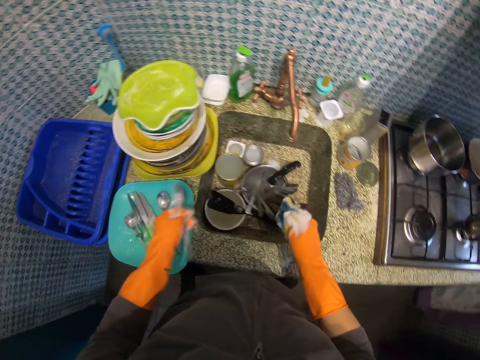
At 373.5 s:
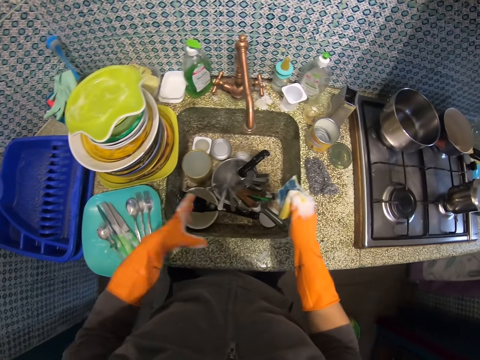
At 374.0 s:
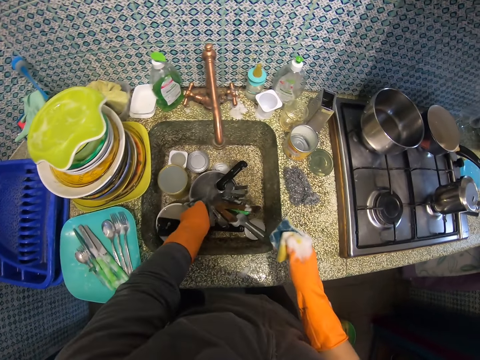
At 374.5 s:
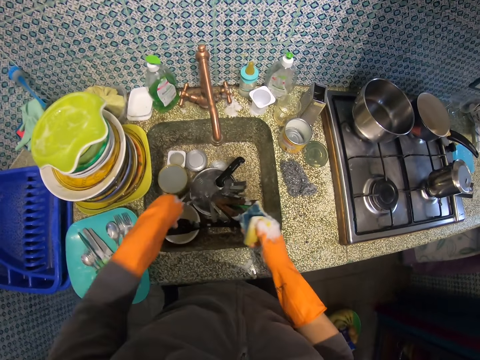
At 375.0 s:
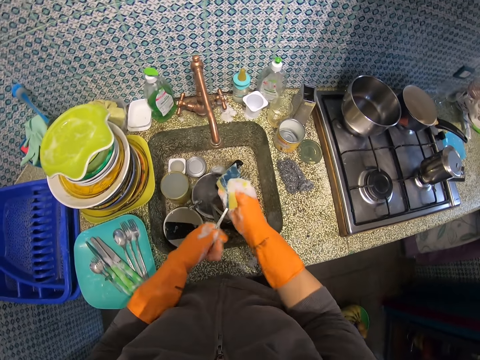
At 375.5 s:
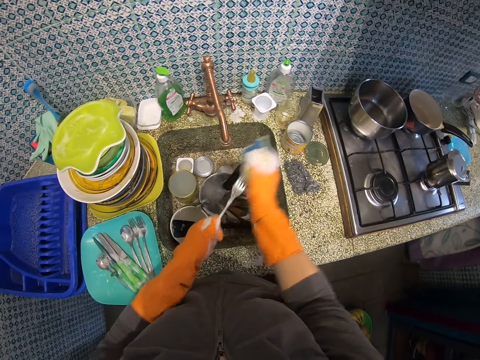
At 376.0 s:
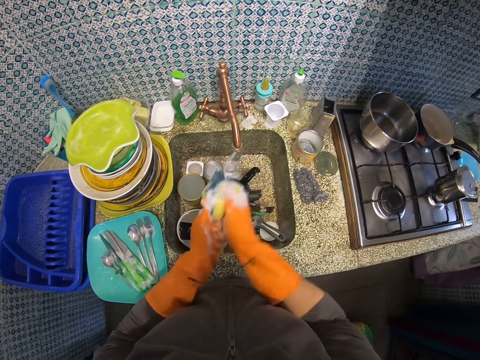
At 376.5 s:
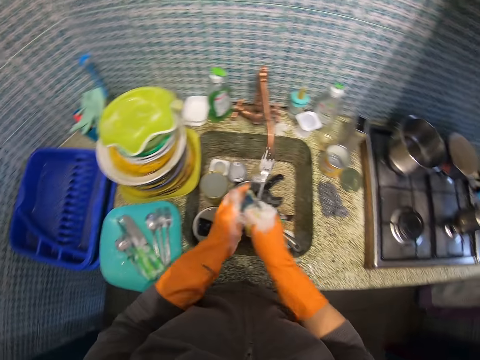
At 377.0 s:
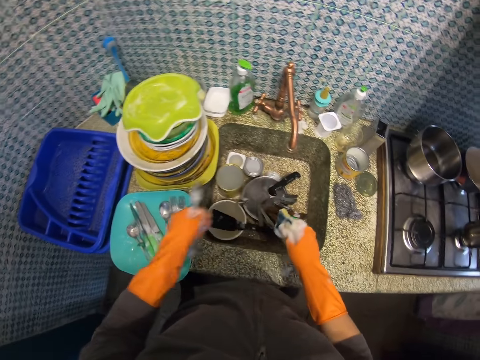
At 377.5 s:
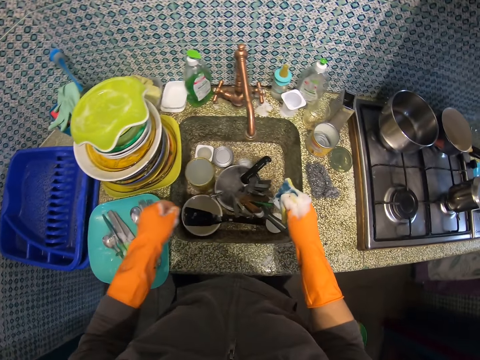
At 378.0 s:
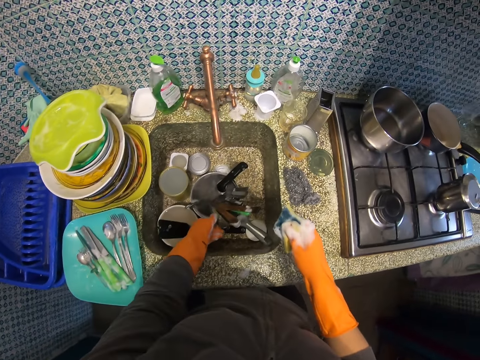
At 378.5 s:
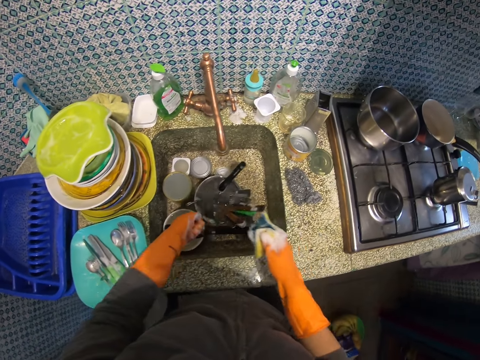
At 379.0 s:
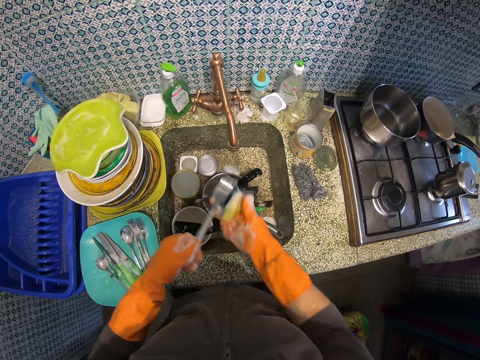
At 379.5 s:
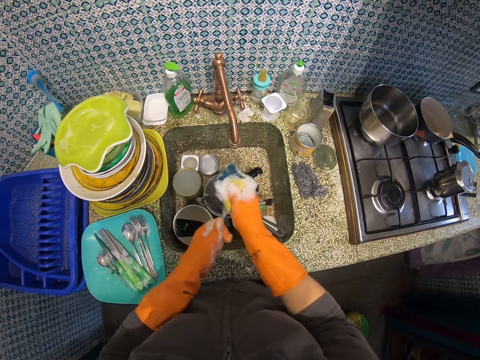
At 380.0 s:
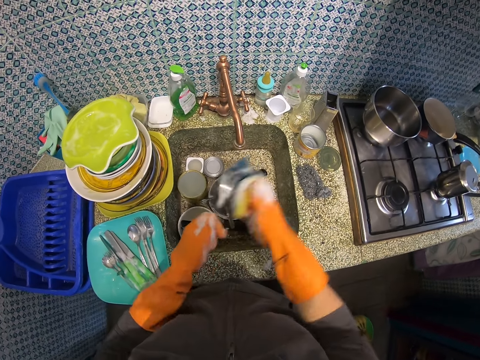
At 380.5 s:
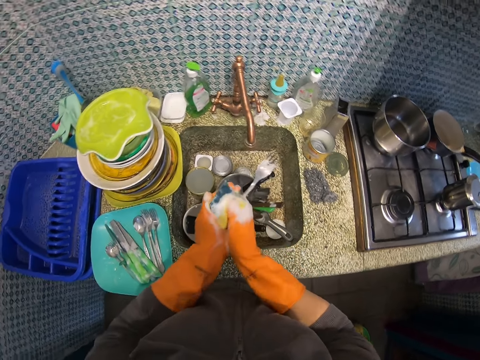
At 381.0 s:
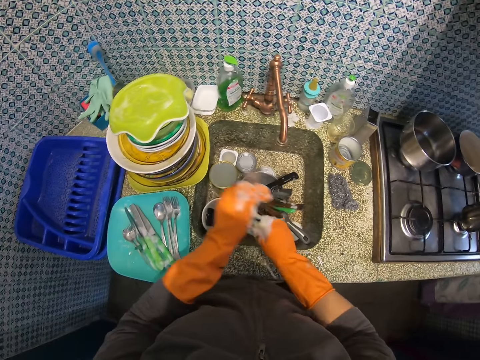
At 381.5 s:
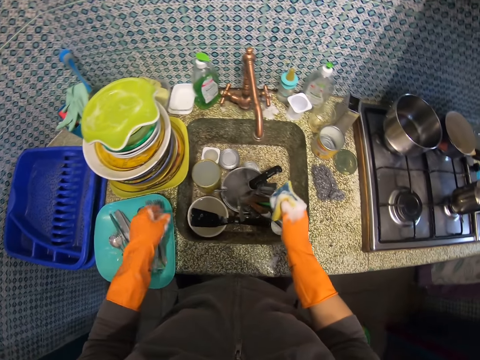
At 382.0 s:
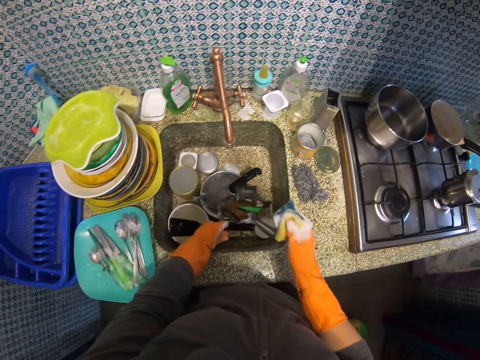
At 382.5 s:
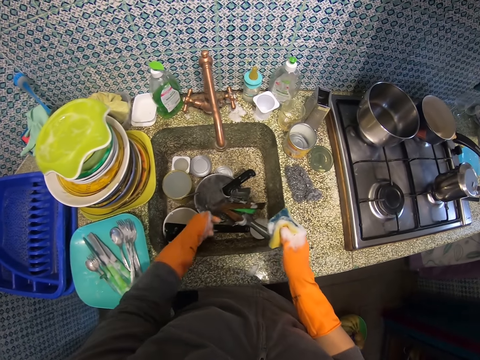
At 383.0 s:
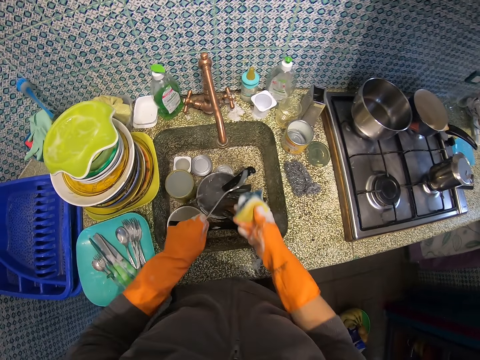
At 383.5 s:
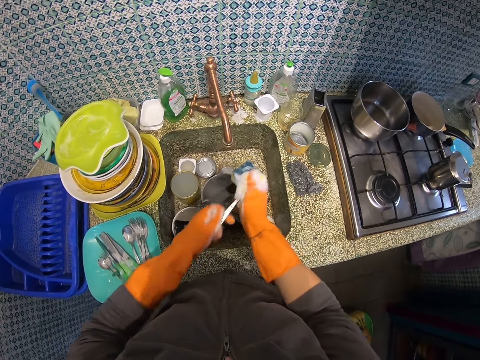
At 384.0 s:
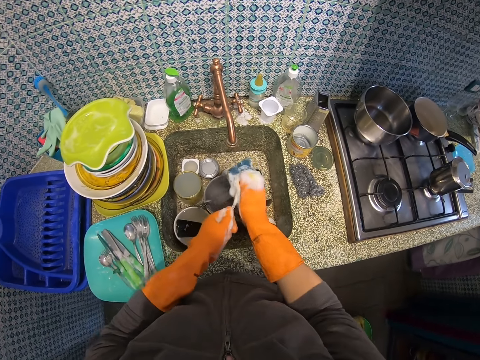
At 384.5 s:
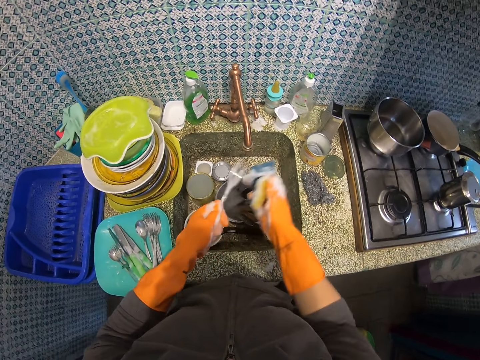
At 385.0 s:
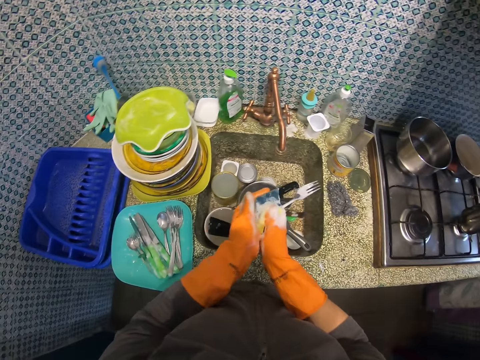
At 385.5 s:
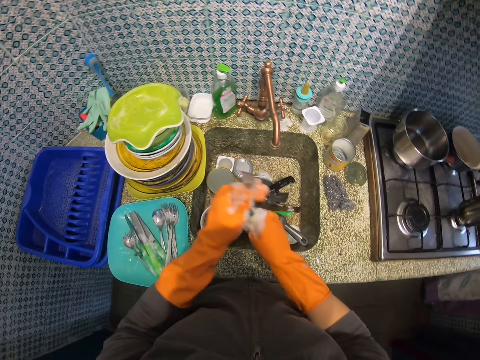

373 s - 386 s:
The camera wearer drops the fork in the blue plate on the kitchen slab. They pick up another fork from the zinc. They wash the fork. They drop the fork in the blue plate on the kitchen slab. They pick up another fork from the zinc. They wash the fork. They drop the fork in the blue plate on the kitchen slab. They pick up another fork from the zinc. They wash the fork.

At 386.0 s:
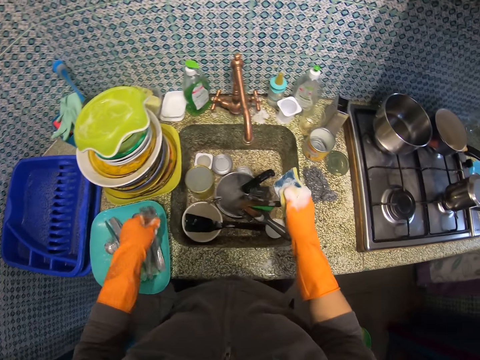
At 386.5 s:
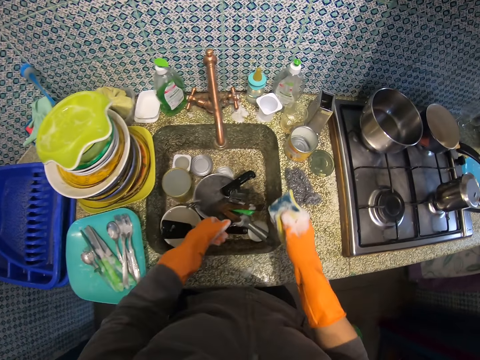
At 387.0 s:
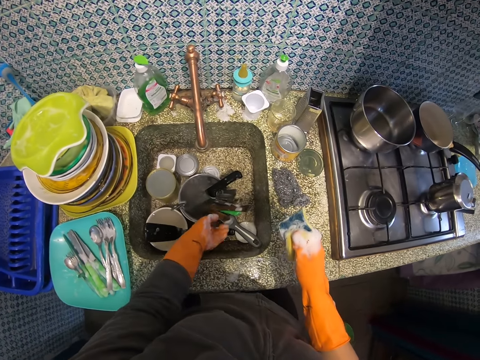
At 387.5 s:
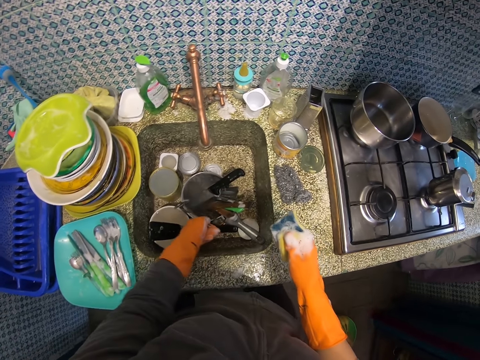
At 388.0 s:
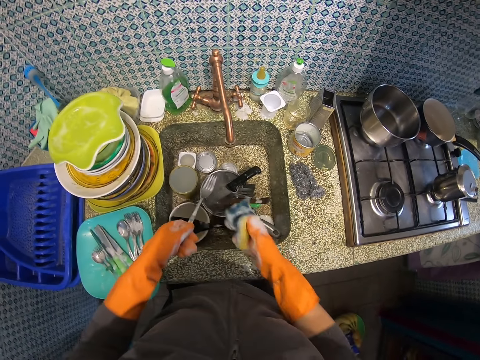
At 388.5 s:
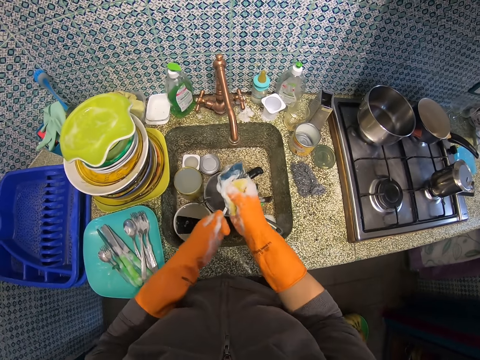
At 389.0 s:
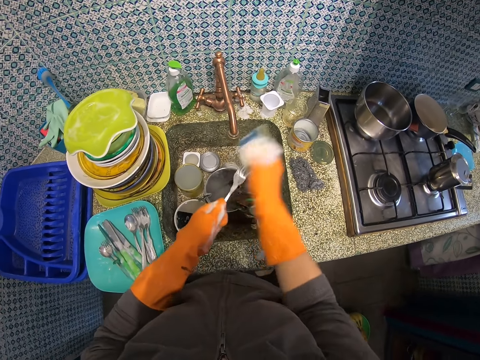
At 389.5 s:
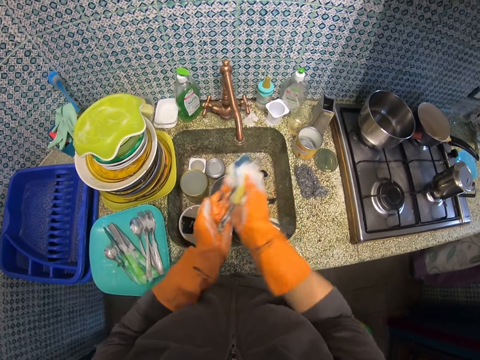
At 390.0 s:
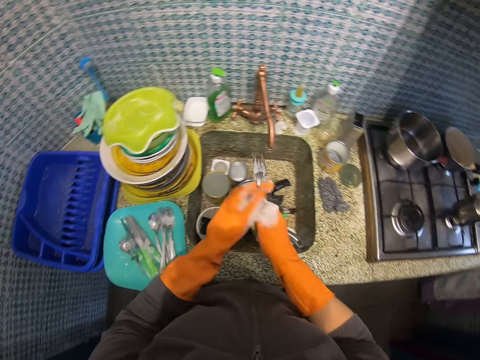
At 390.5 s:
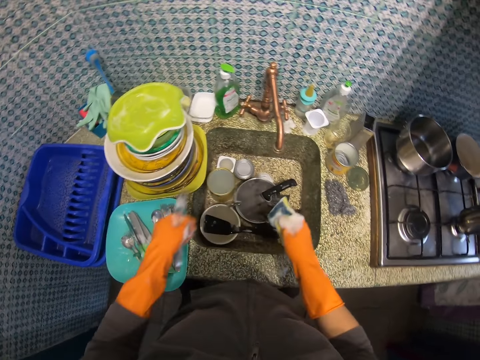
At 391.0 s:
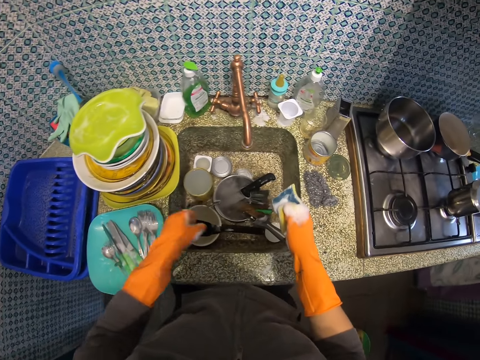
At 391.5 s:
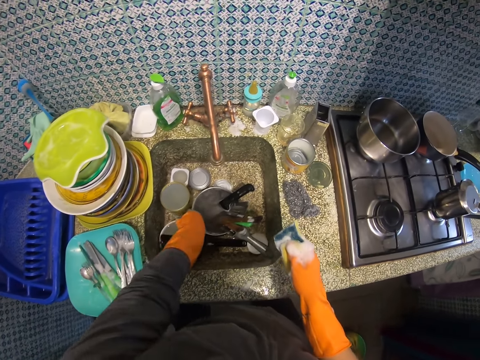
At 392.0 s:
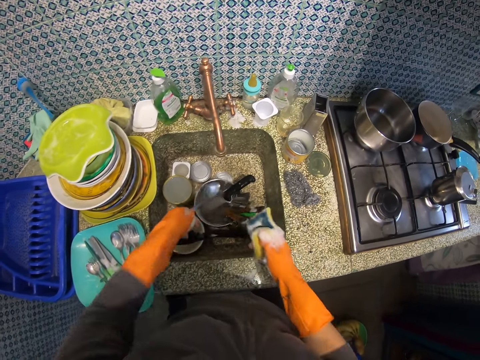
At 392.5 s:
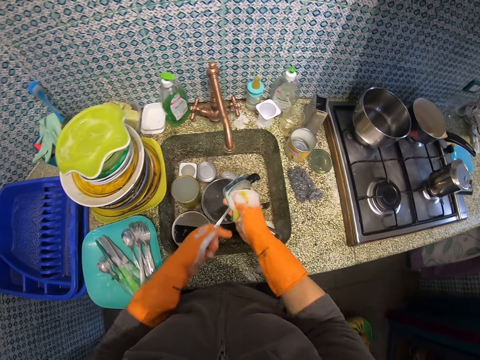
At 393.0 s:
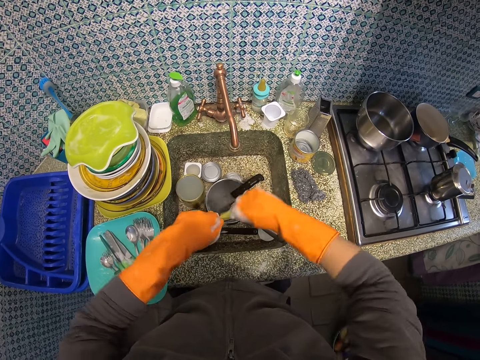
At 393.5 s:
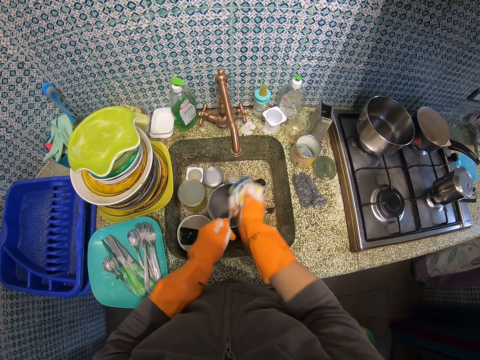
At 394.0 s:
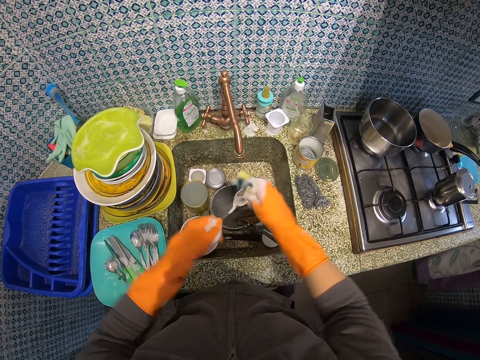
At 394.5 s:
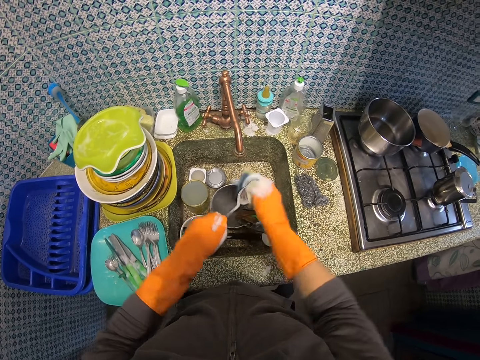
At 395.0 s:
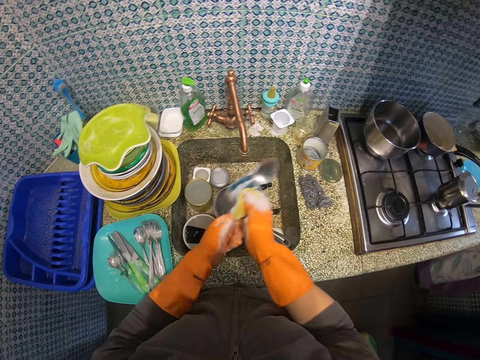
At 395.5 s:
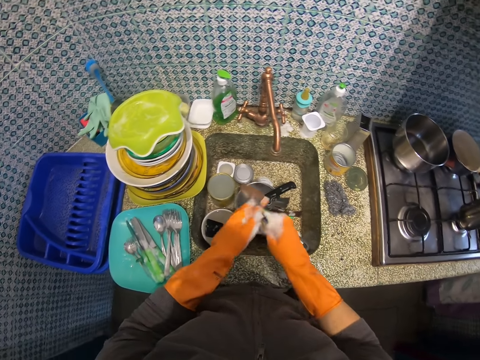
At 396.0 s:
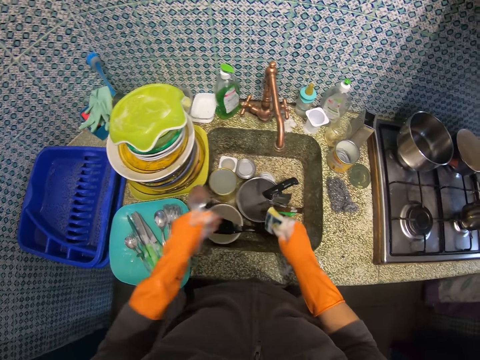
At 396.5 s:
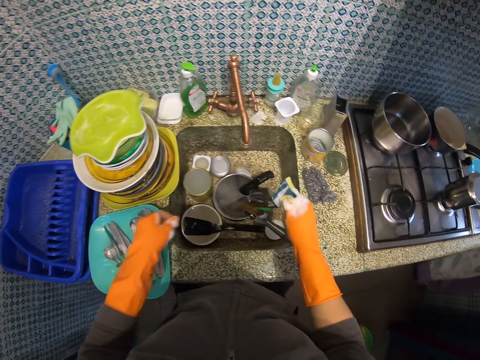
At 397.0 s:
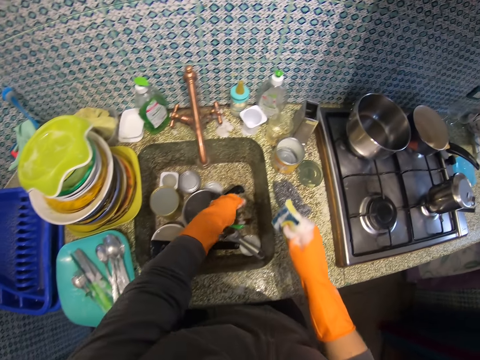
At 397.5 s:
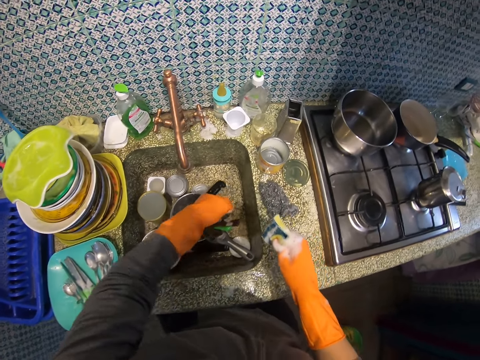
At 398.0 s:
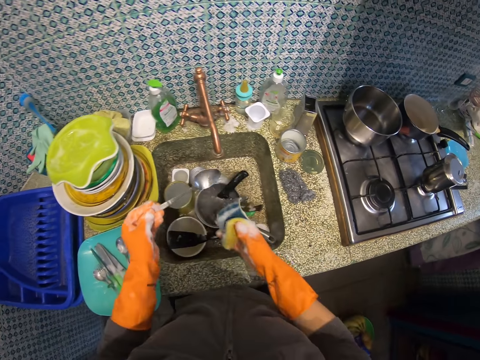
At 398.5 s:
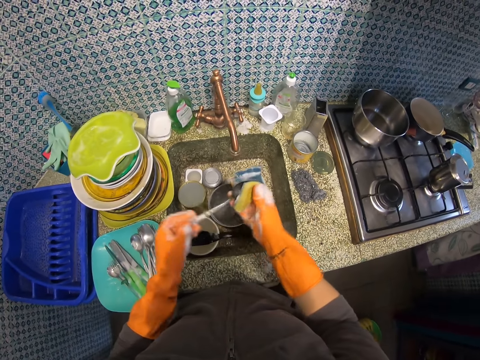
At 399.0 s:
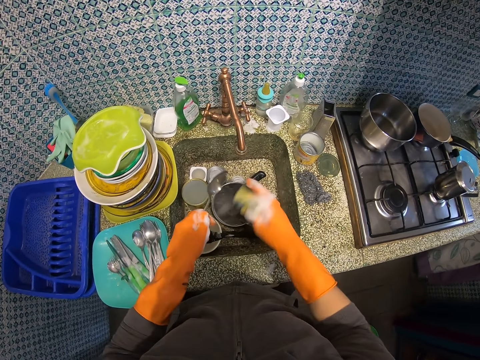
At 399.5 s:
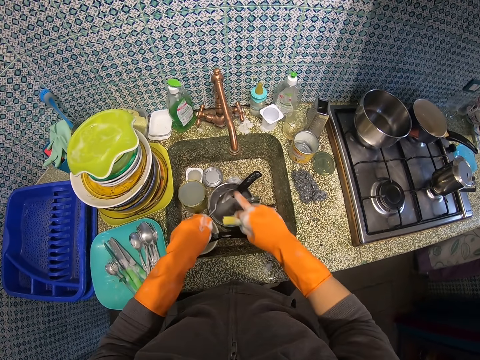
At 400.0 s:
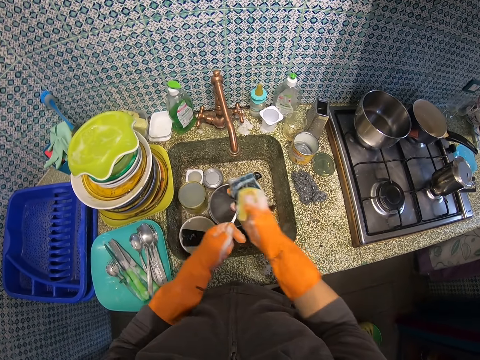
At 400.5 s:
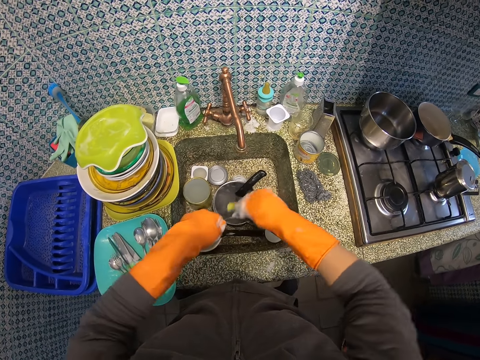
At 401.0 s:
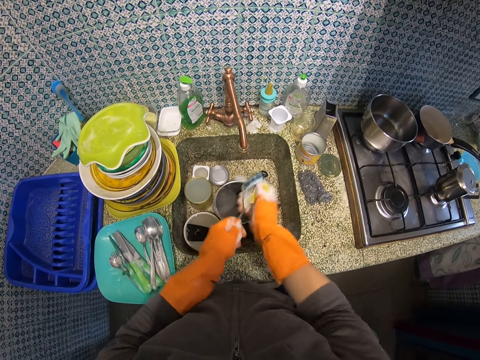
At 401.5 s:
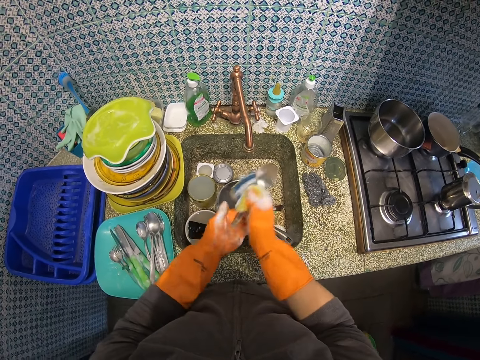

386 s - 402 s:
The camera wearer drops the fork in the blue plate on the kitchen slab. He picks up another fork from the zinc. He washes the fork. He drops the fork in the blue plate on the kitchen slab. He picks up a table spoon from the zinc. He washes the table spoon. He drops the table spoon in the blue plate on the kitchen slab. He picks up another table spoon from the zinc. He washes the table spoon. He touches the table spoon with his right hand.
